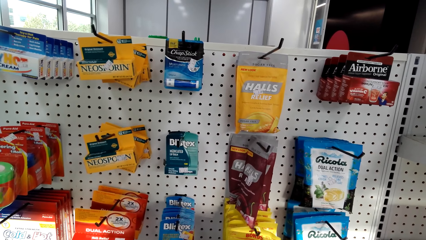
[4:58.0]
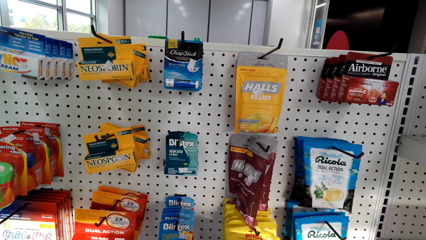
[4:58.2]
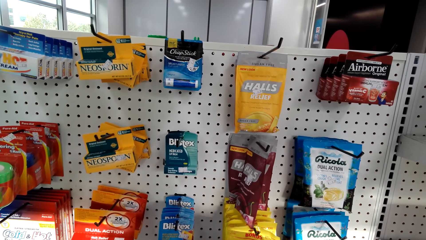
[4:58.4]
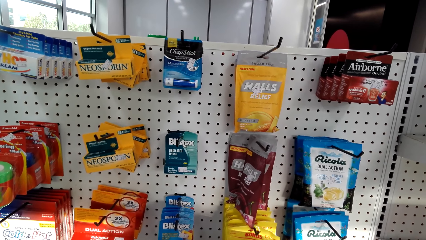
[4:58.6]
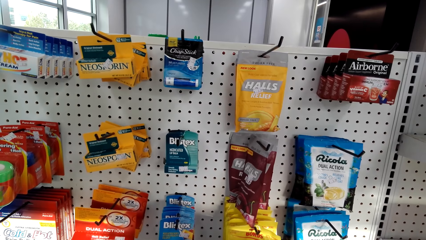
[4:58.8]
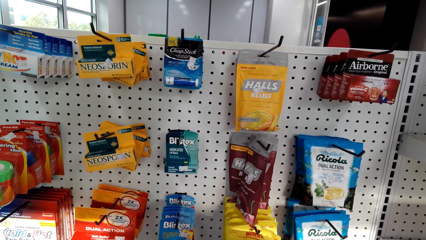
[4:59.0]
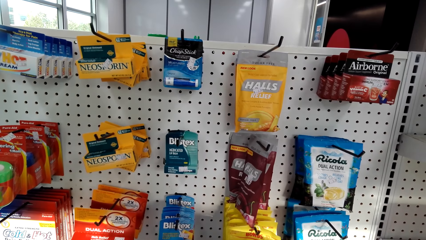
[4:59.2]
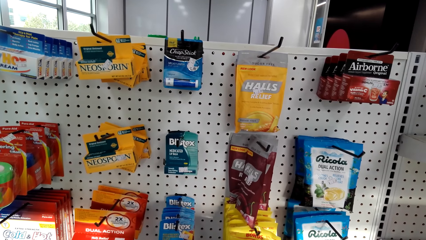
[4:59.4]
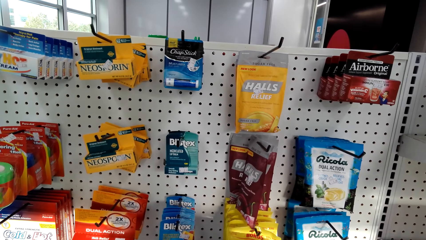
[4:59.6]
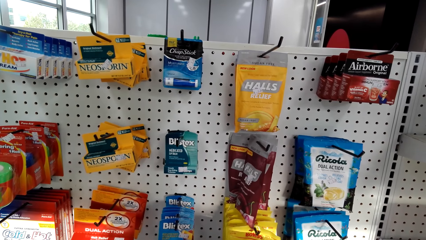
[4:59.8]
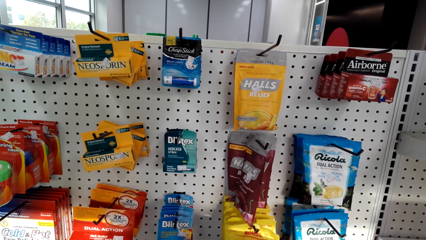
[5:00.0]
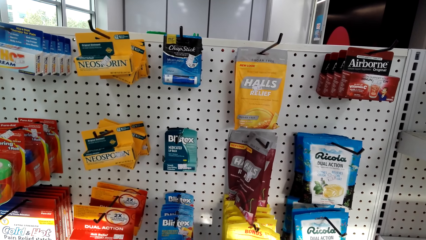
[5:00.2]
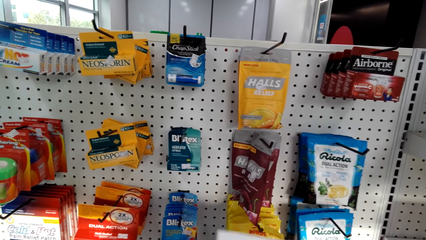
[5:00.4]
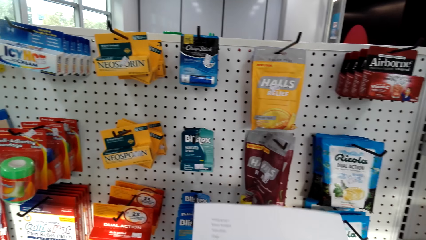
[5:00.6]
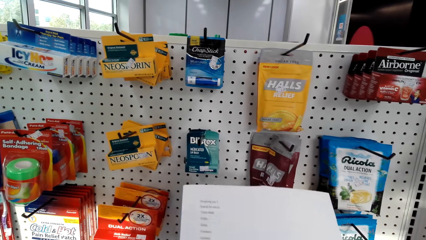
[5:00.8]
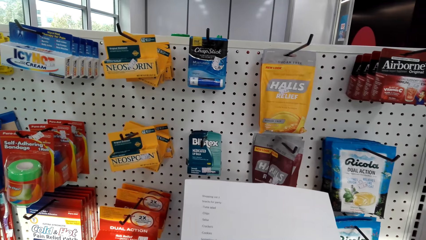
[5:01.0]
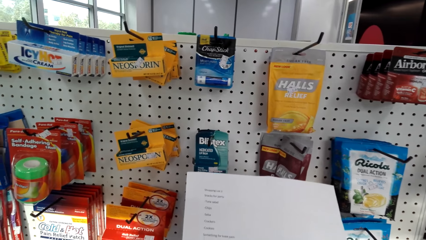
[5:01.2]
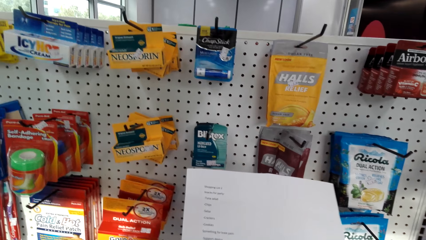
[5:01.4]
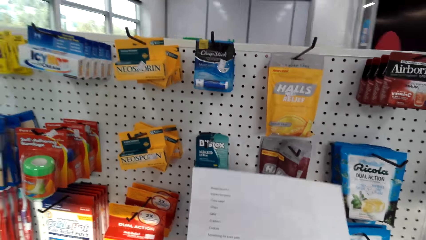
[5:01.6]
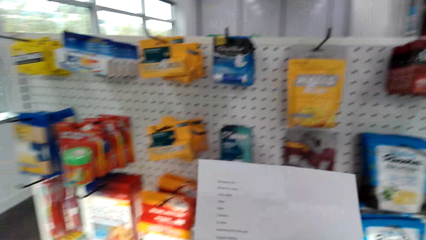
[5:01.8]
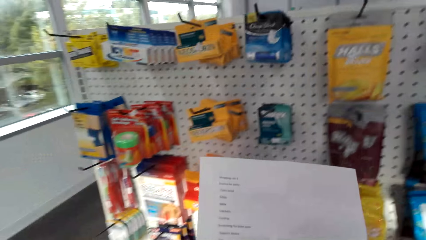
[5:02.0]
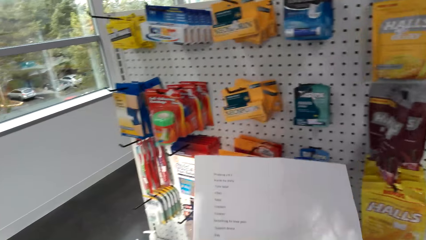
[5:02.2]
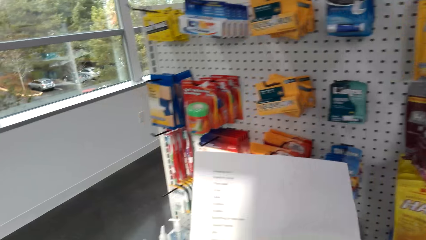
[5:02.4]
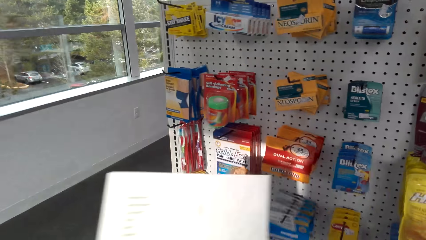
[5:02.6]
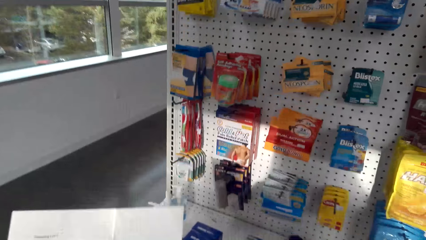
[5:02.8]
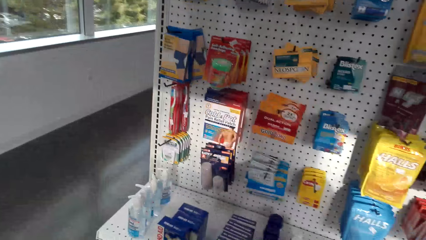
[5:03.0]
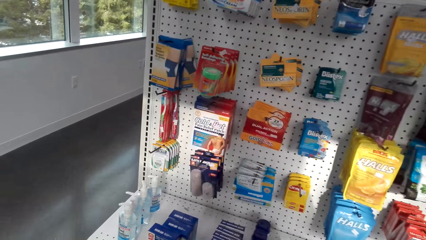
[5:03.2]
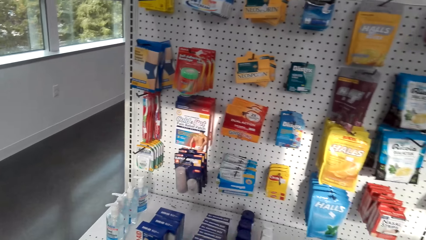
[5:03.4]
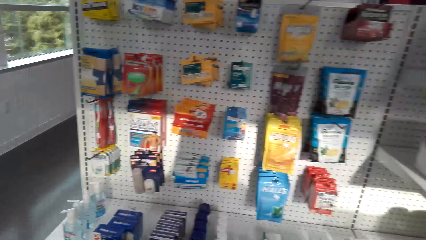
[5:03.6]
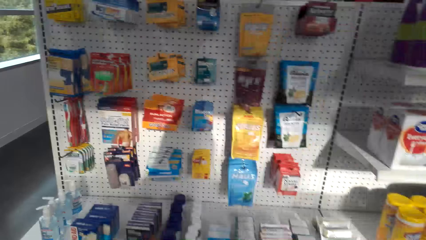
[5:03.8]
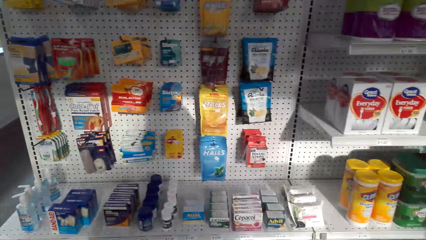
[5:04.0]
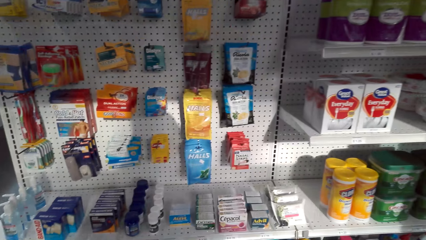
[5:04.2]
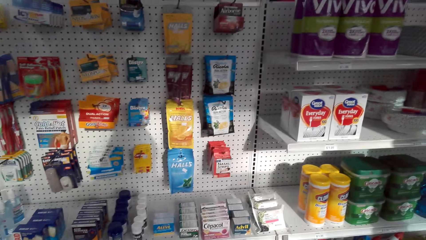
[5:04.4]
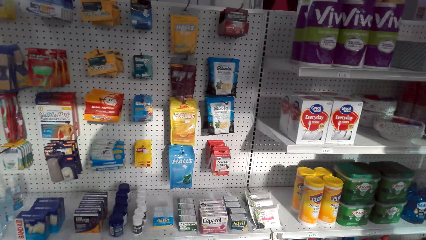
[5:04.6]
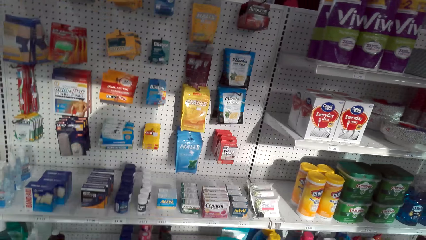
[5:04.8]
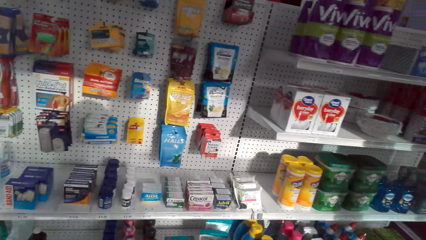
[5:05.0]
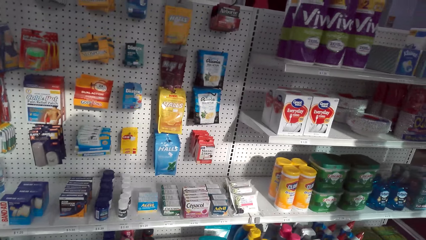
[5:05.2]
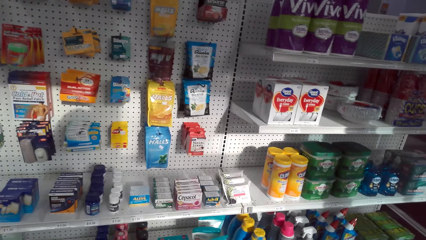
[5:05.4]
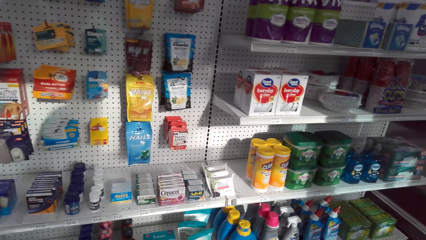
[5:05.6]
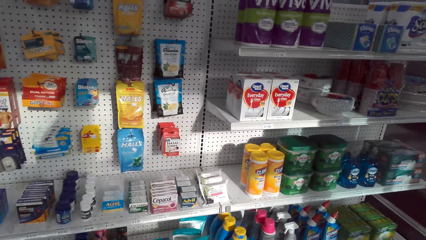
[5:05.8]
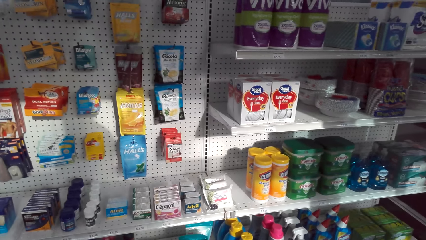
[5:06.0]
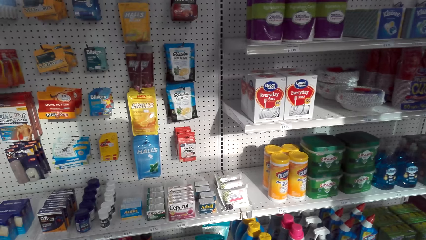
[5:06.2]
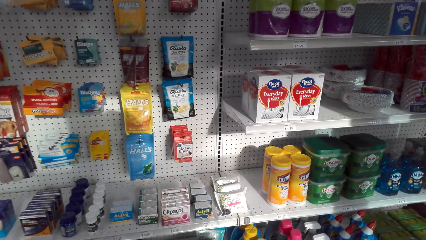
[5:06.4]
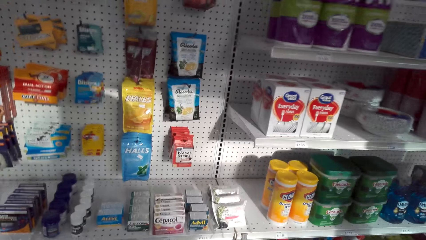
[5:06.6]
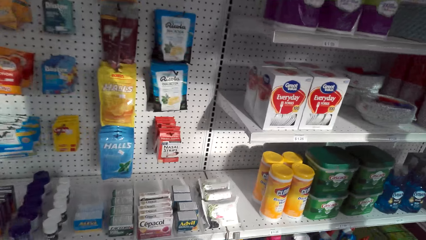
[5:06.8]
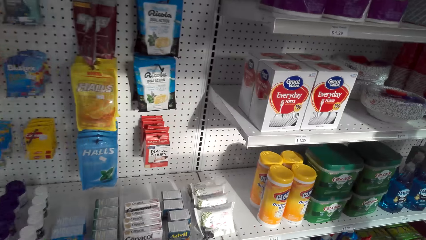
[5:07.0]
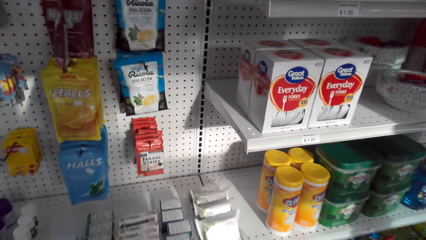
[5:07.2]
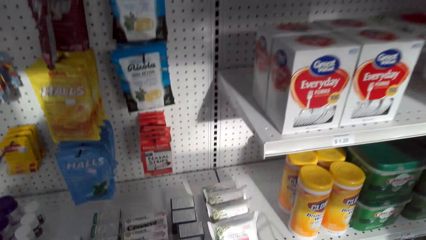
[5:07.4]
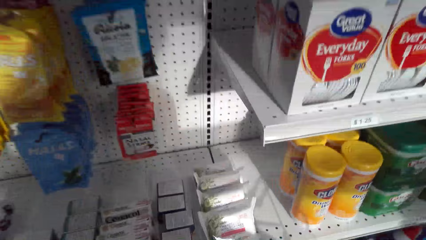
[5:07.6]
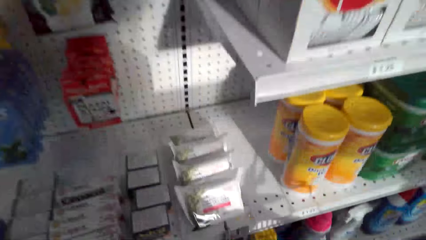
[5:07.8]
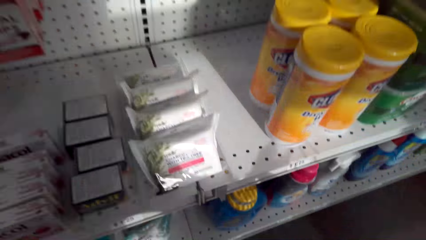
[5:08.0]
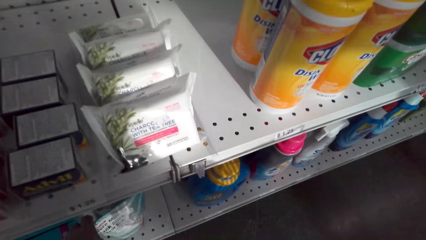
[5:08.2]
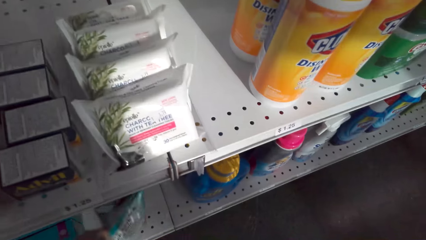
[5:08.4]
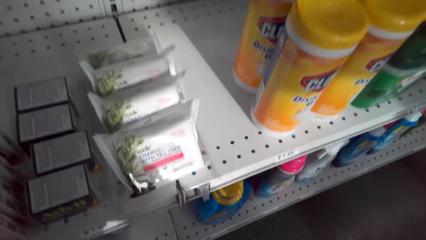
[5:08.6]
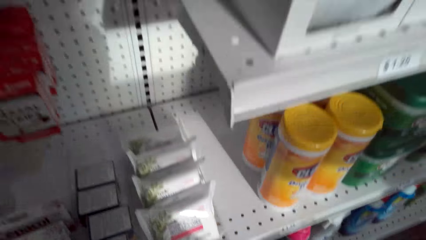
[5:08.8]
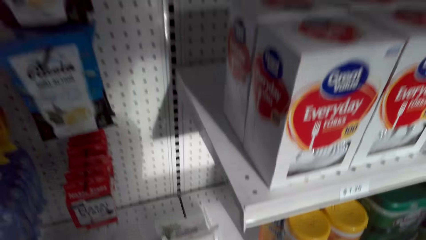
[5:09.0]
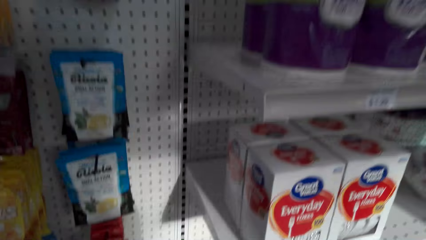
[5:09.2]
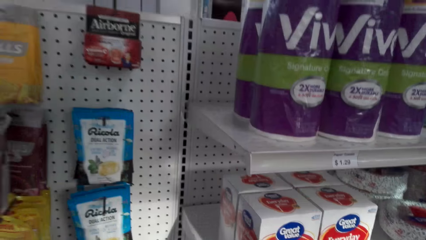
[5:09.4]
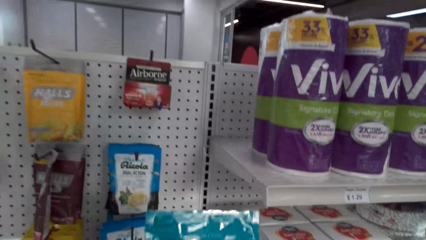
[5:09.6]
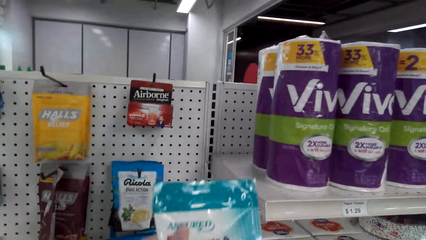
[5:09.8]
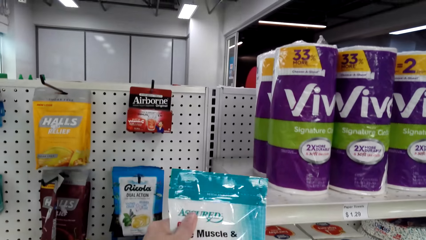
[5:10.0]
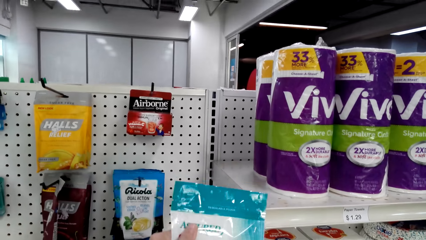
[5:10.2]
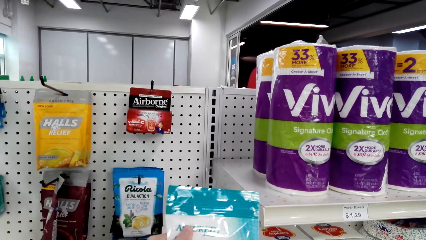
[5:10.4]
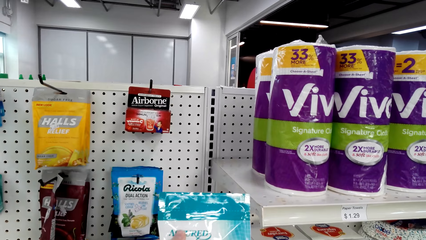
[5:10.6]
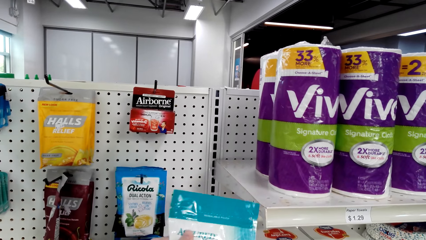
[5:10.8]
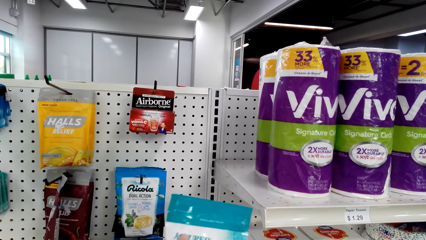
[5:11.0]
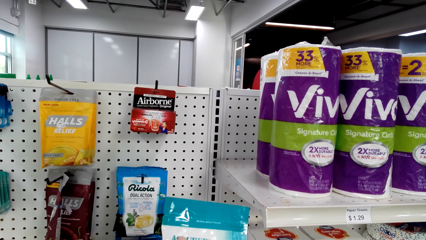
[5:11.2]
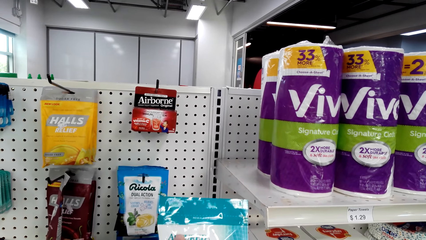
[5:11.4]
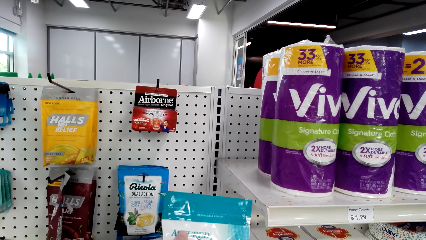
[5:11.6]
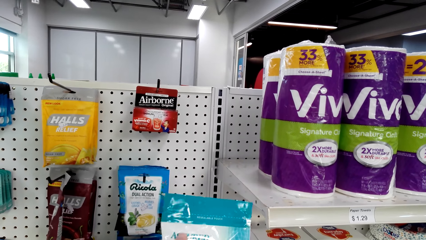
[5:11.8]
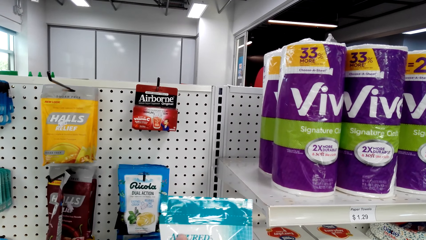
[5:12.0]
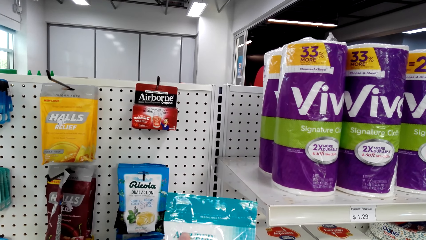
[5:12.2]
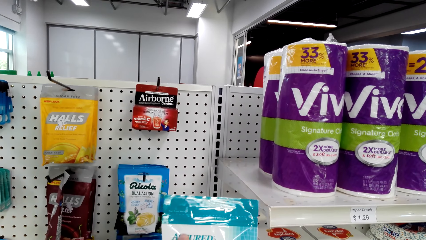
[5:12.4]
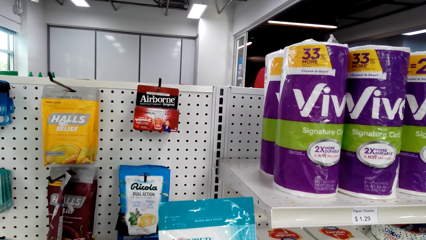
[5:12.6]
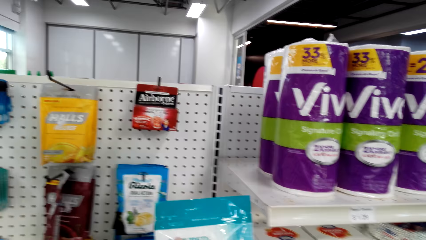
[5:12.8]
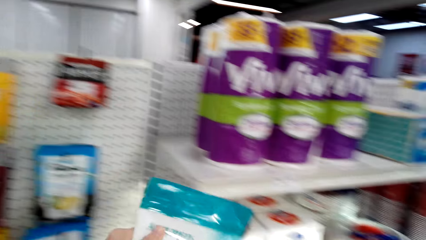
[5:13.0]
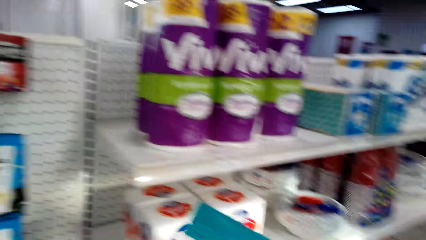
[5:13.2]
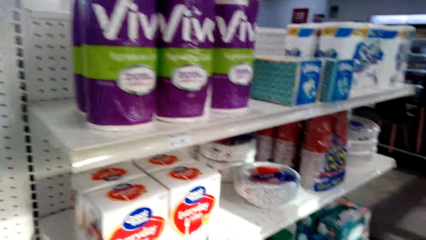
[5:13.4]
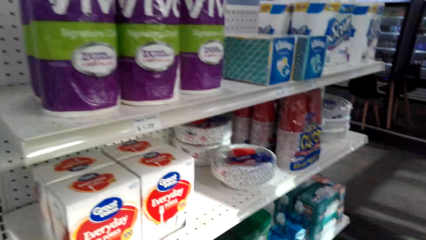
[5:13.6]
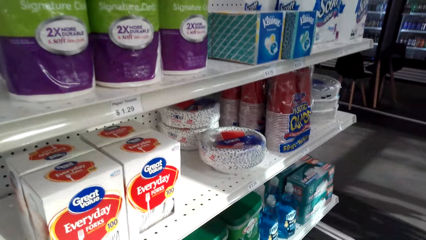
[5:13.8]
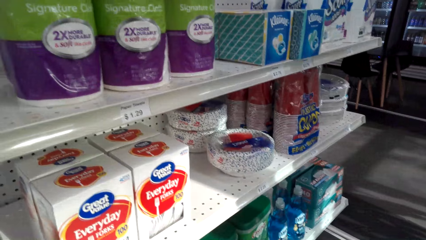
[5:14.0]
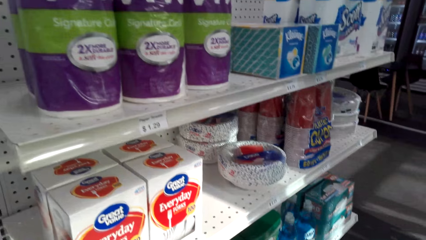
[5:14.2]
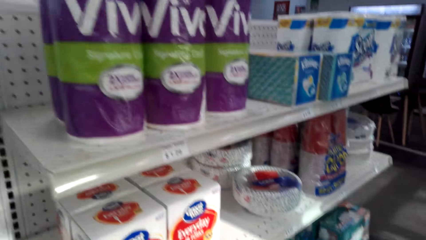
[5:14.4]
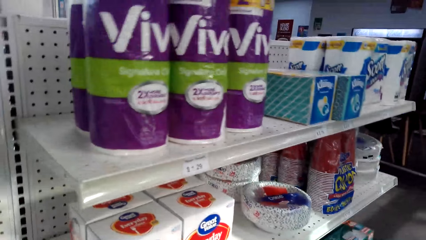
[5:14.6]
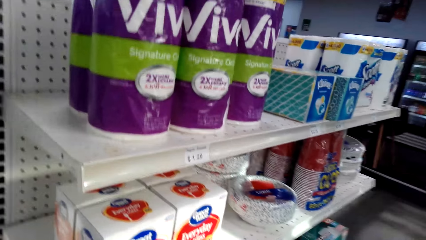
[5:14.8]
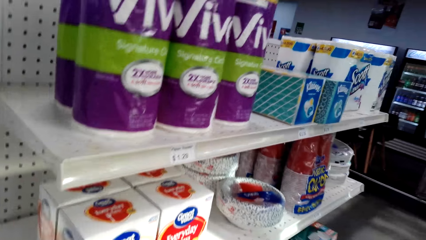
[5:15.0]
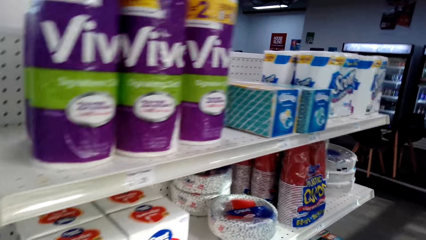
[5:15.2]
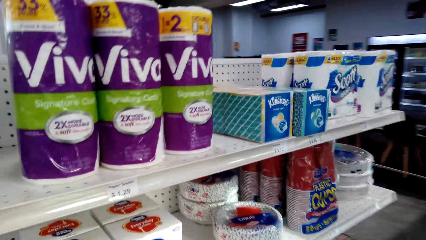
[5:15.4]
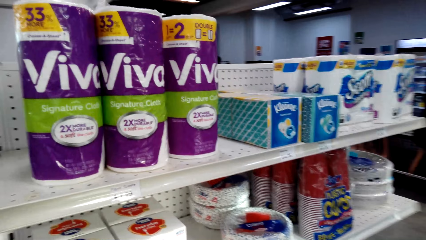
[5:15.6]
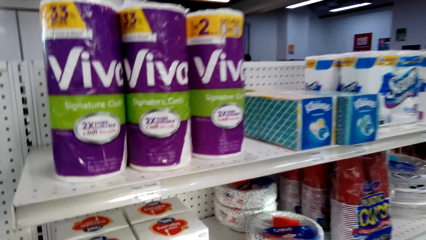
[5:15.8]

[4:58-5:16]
The camera wearer lifts a paper. They check the shopping list. They move the paper away. They pick up an Assured Muscle Rub pack or sachet. They stare at the Assured Muscle Rub. They move the Assured Muscle Rub away. They put down the sachet.
